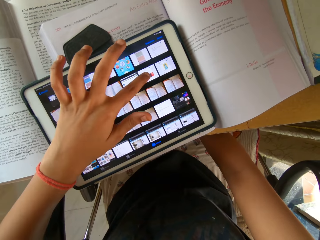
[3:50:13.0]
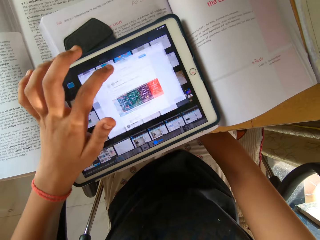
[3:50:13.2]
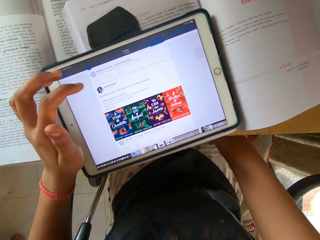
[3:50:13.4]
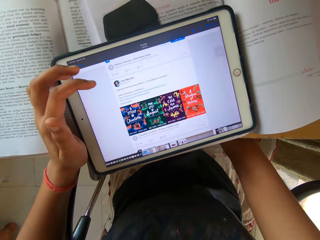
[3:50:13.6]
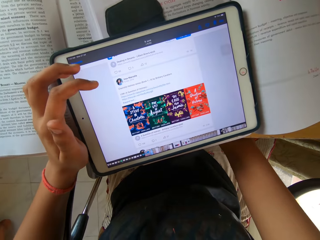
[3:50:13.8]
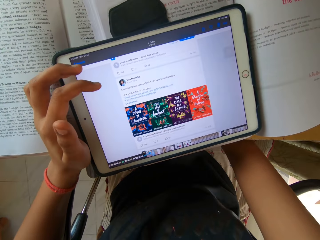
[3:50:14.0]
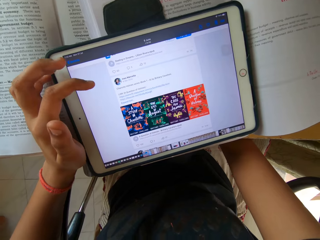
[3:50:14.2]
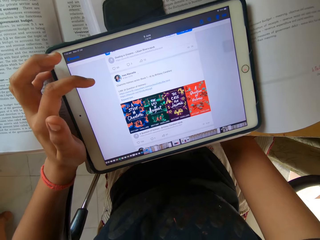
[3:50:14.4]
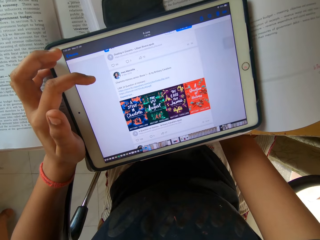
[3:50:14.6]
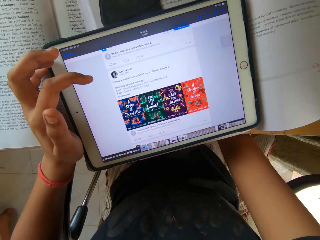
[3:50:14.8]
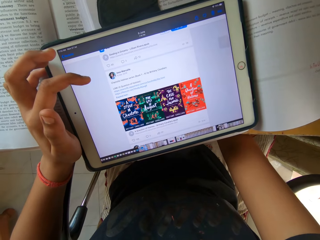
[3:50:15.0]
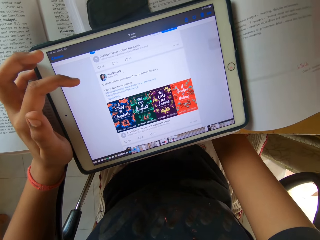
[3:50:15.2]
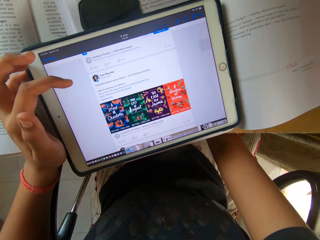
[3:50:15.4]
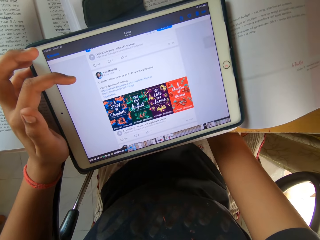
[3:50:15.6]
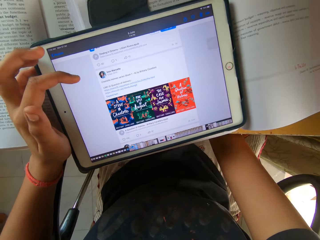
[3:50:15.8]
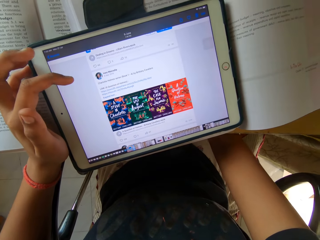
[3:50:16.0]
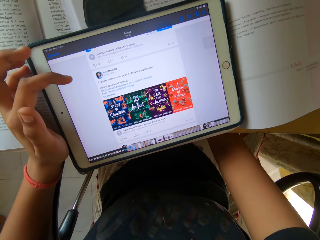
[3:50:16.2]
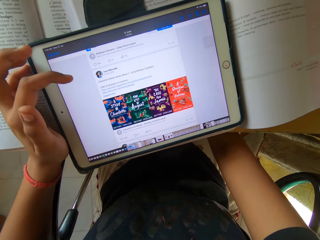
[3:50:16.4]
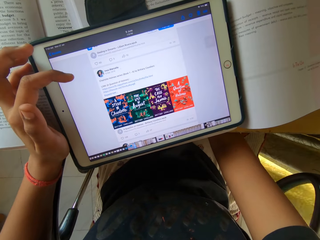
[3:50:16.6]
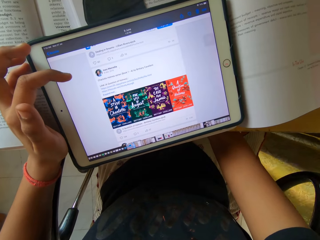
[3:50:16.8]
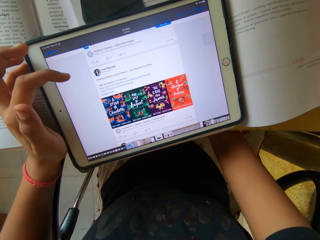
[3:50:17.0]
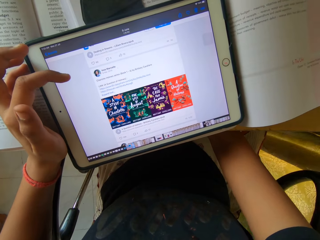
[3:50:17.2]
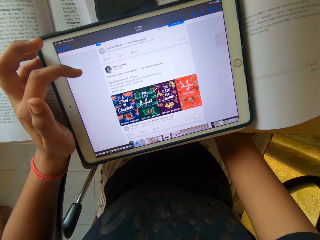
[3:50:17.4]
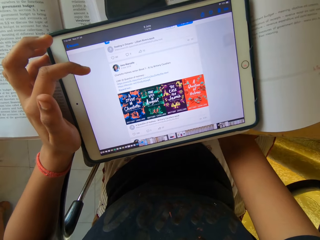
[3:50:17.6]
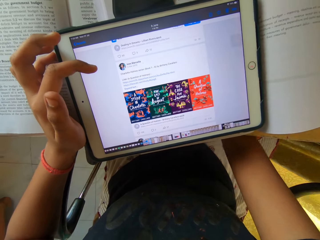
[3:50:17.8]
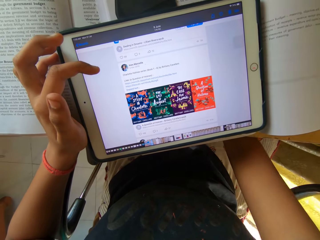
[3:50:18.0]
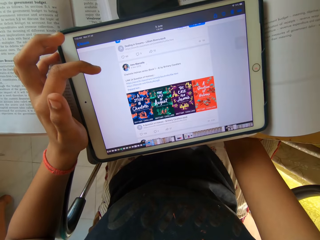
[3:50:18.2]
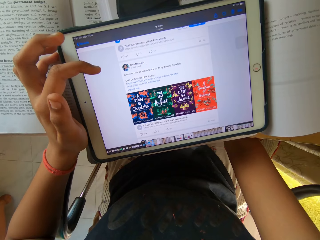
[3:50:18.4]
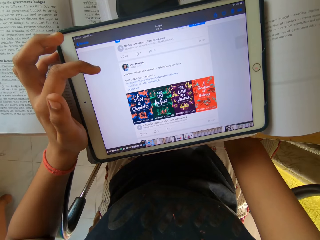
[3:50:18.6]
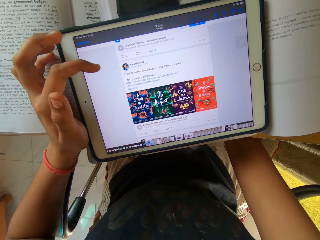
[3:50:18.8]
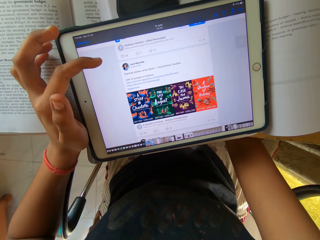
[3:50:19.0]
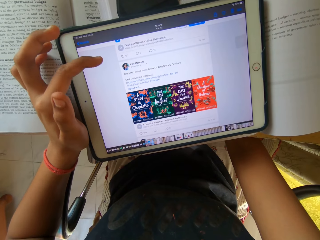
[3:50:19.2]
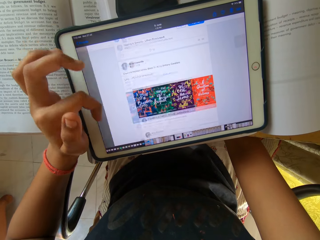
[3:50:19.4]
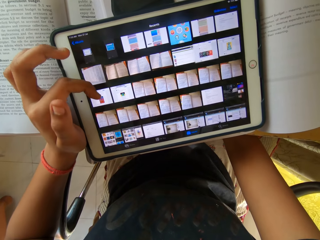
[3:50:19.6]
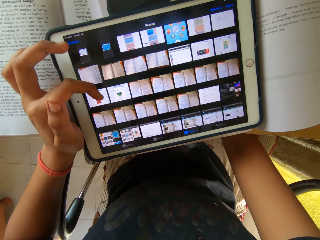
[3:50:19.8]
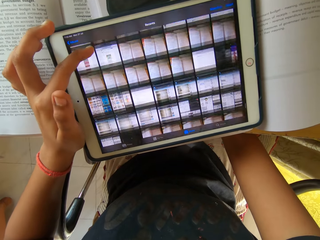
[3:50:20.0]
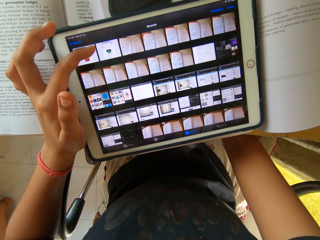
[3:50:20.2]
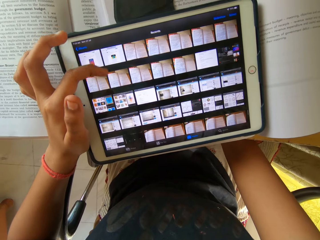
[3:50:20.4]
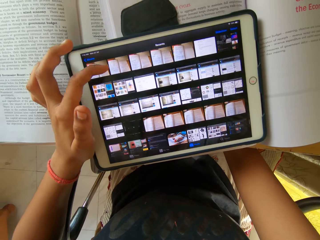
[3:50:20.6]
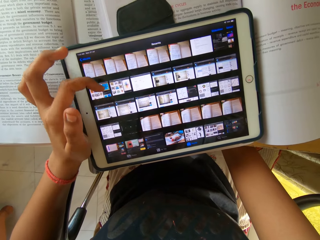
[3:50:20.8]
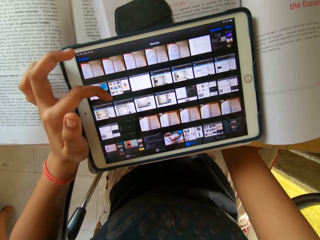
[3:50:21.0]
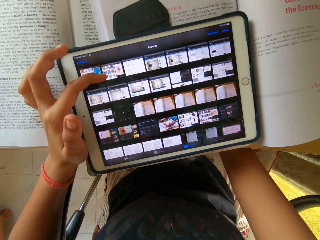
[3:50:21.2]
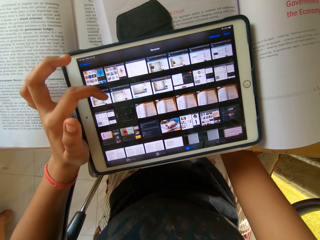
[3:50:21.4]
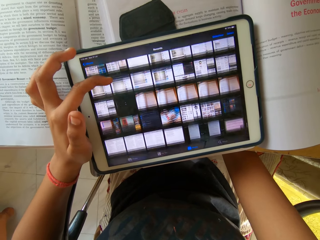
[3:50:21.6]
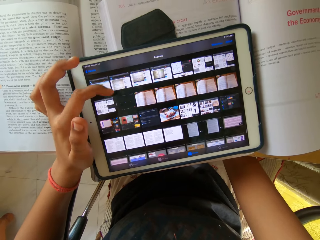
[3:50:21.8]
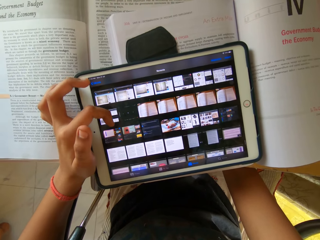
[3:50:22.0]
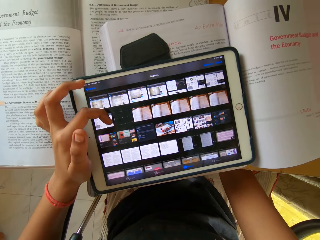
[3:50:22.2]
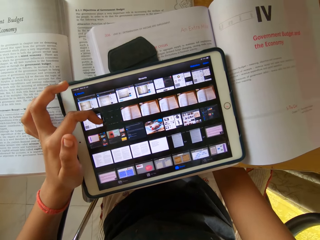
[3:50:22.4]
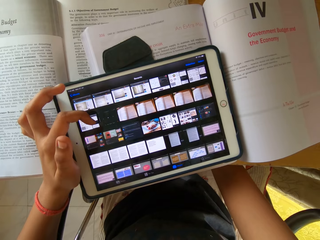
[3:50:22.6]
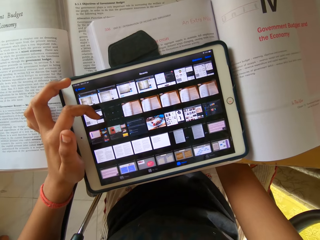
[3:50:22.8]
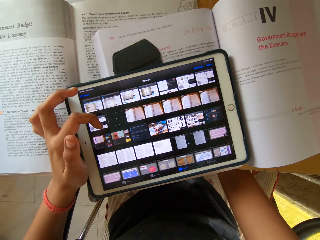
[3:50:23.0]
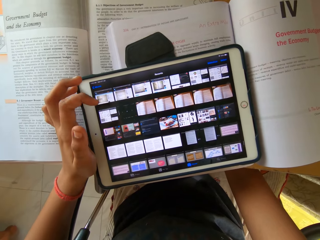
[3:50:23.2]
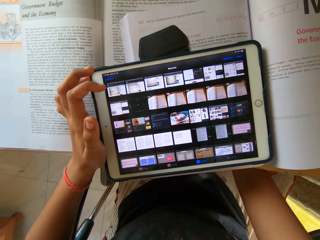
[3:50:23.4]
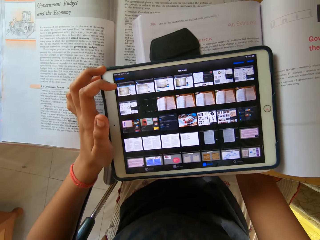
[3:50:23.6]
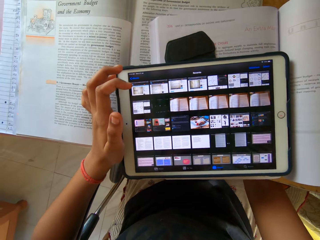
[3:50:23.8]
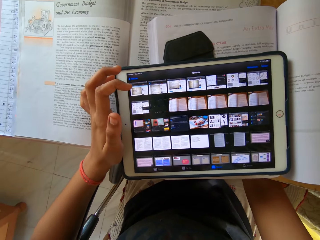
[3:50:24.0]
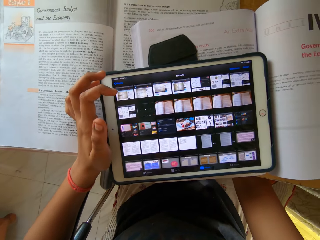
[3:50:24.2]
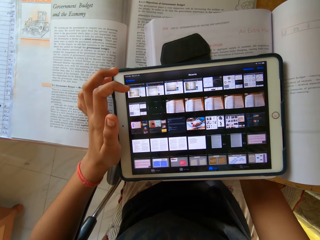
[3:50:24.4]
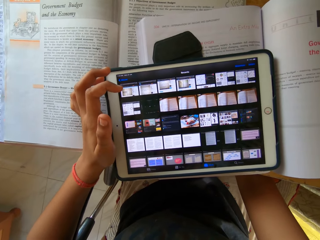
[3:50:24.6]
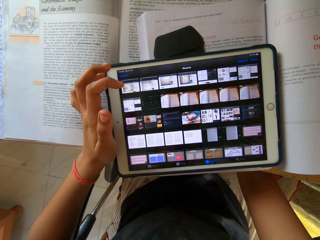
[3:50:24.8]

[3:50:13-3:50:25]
The camera wearer scrolls the tablet. They look at the tablet. They operate the tablet with the left hand.

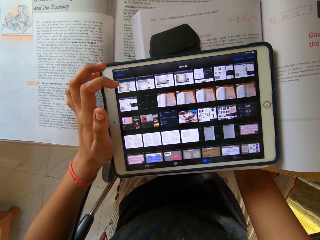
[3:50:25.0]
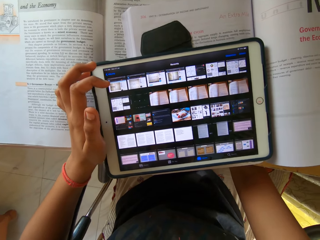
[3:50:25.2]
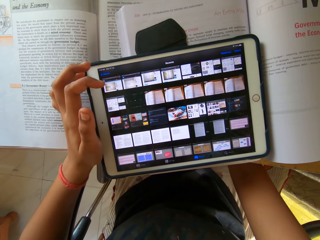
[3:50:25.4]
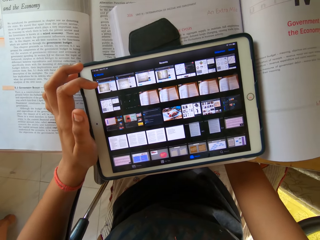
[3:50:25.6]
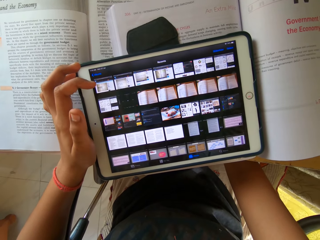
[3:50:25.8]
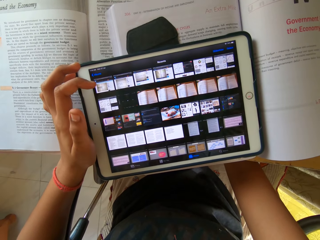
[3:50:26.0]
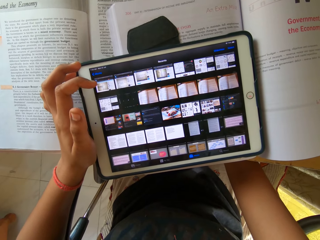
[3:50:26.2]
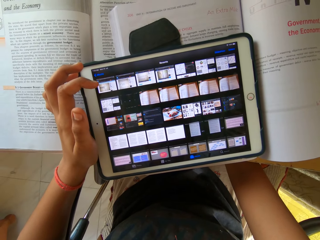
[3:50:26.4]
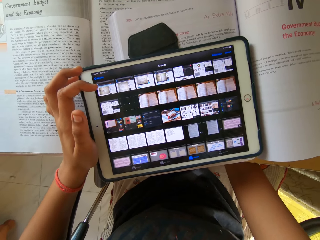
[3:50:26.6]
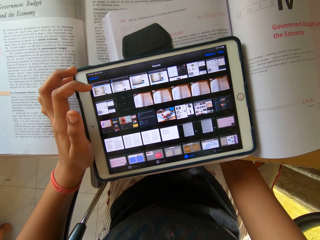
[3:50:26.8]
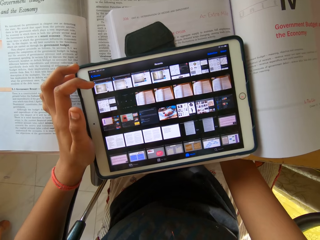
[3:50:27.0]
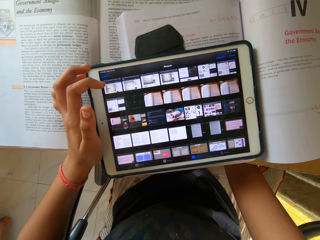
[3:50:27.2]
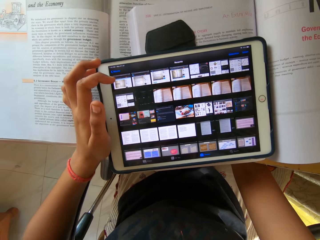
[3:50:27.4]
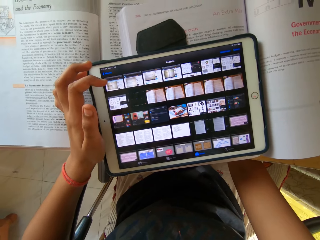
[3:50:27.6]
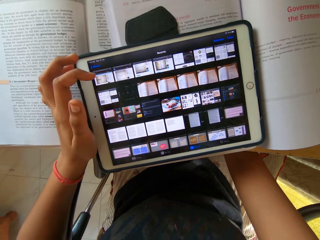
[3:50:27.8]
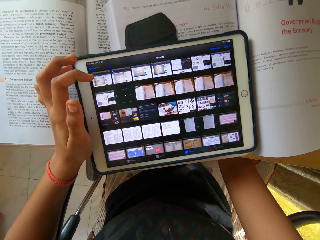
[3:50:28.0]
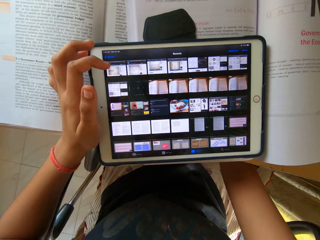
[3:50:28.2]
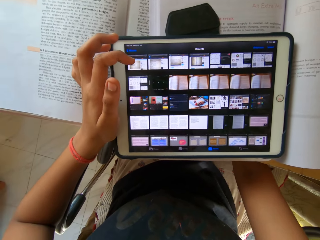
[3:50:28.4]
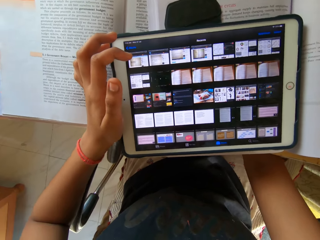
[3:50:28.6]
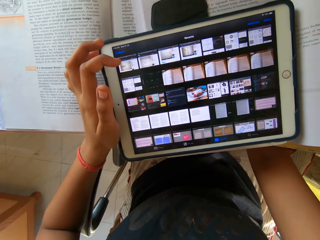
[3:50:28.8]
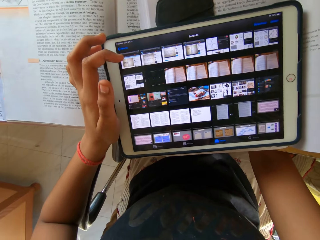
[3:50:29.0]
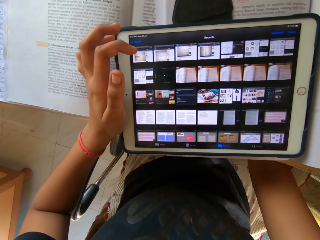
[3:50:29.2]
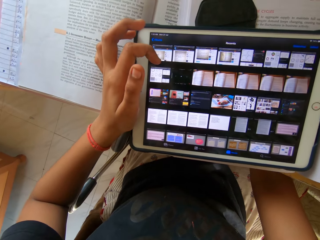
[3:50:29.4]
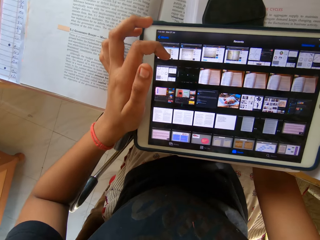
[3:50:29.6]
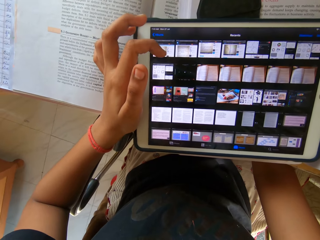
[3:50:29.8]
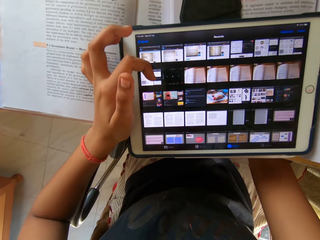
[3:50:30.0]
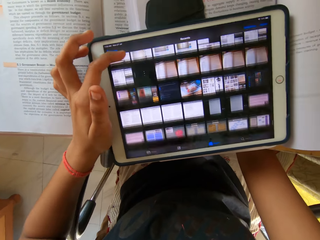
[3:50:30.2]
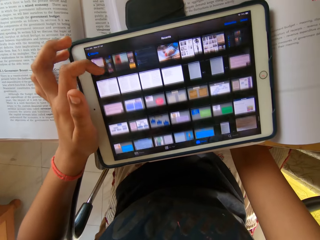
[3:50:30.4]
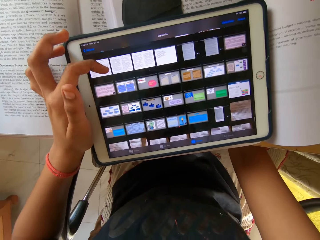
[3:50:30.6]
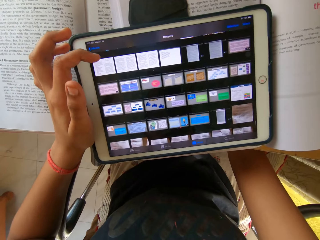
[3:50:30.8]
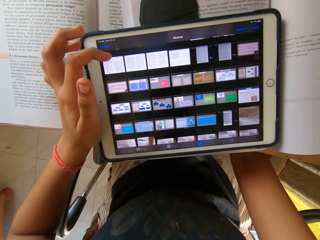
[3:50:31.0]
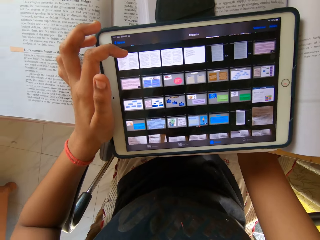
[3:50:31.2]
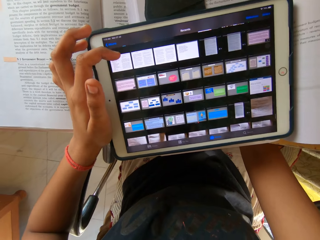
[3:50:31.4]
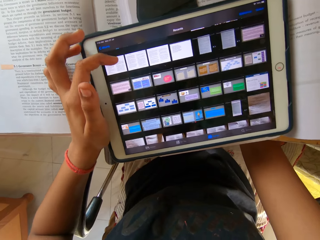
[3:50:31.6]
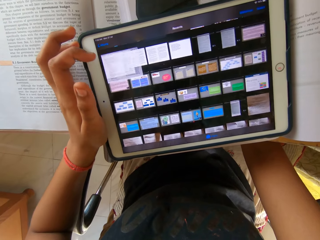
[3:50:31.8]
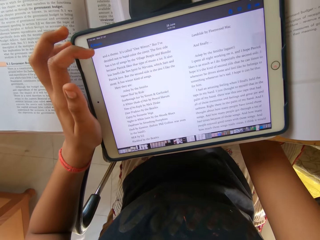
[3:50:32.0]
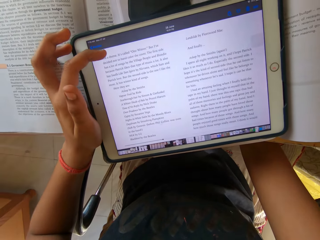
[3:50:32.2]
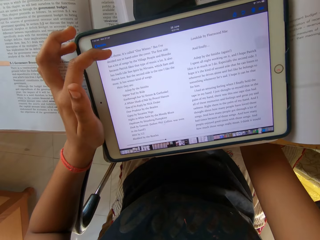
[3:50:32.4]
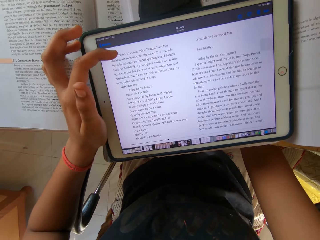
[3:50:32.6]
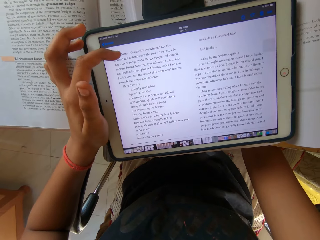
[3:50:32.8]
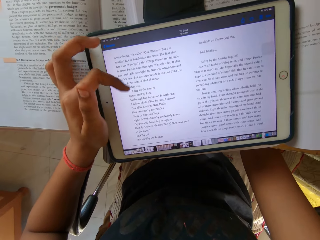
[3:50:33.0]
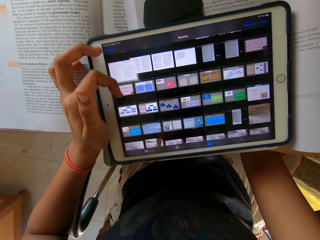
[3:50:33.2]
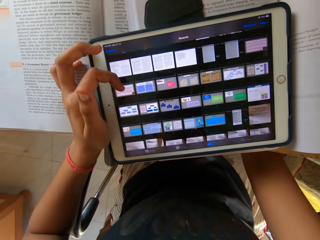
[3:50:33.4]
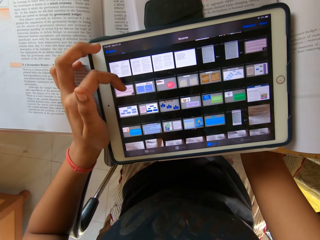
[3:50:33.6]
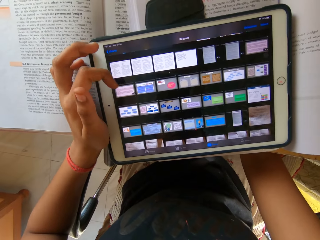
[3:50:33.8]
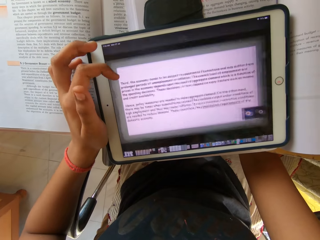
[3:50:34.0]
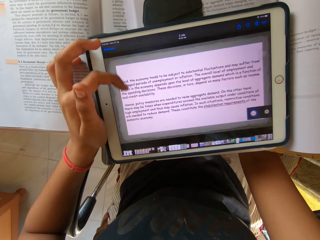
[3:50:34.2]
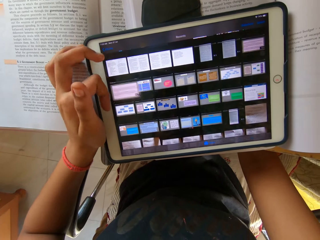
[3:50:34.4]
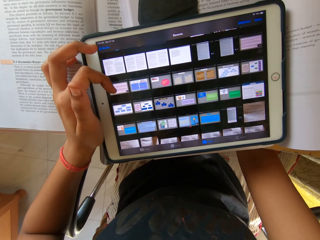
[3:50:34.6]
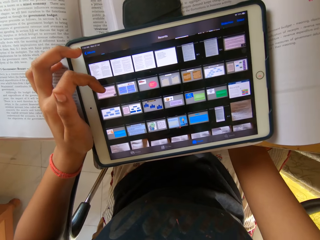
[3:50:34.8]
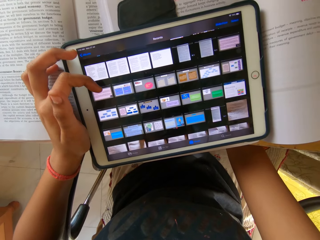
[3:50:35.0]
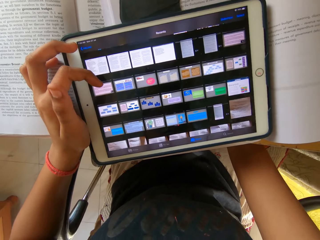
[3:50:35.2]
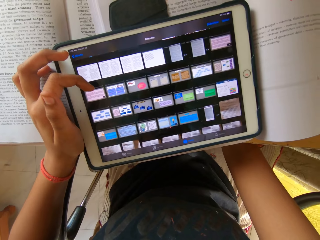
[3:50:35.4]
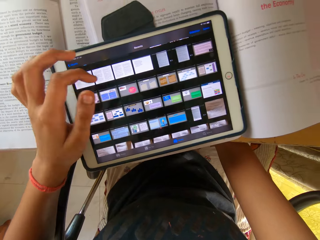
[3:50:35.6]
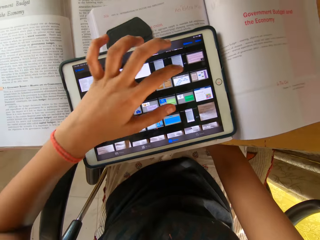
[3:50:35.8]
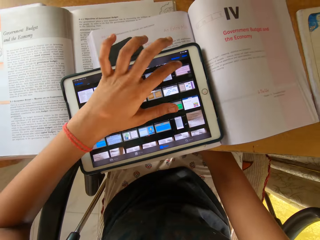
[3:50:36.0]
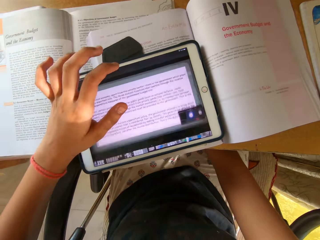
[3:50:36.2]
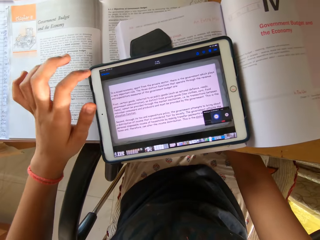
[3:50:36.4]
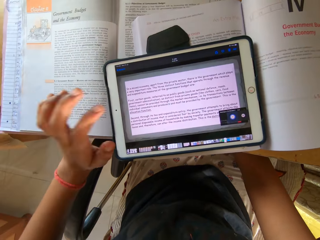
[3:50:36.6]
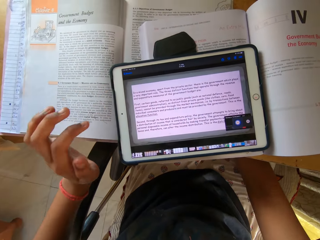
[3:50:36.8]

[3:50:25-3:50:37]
The camera wearer moves the head. They operate the tablet with the left hand.
